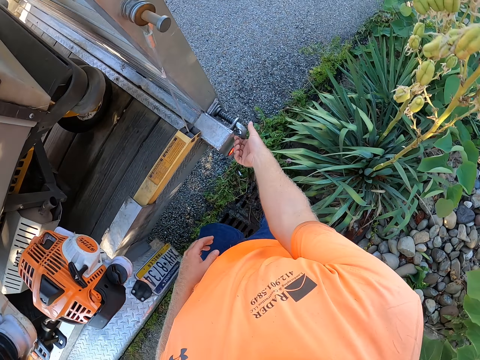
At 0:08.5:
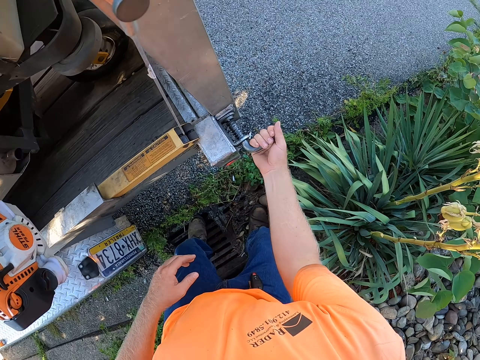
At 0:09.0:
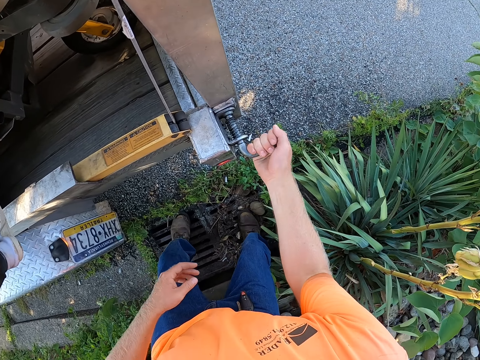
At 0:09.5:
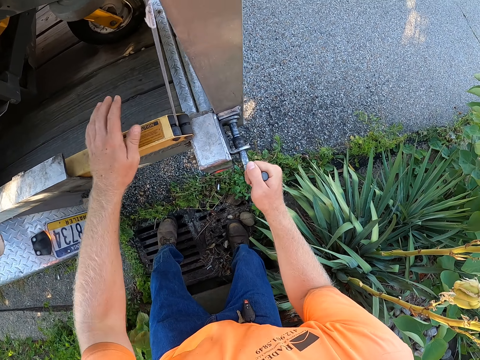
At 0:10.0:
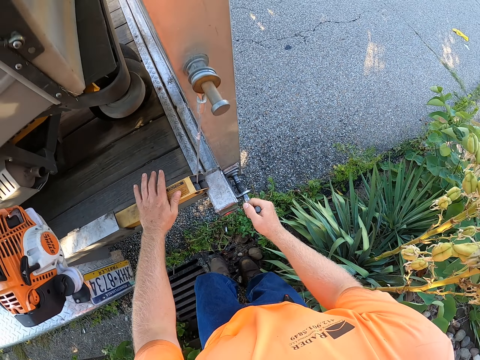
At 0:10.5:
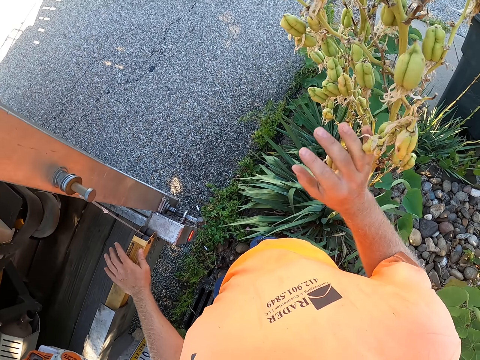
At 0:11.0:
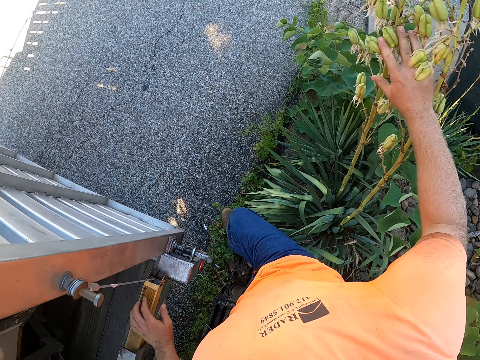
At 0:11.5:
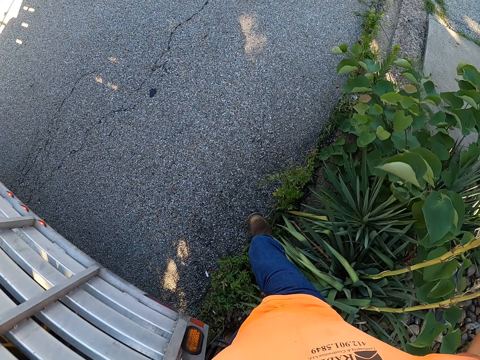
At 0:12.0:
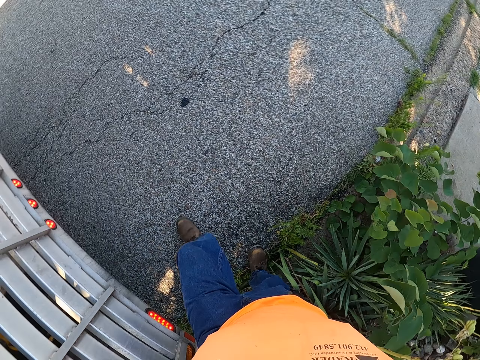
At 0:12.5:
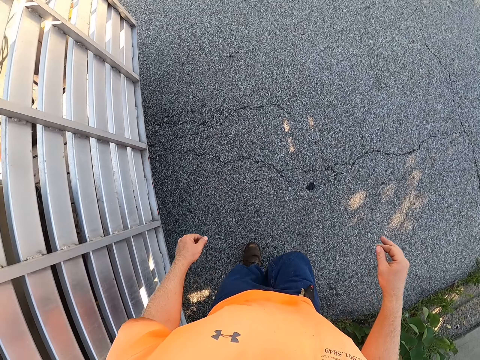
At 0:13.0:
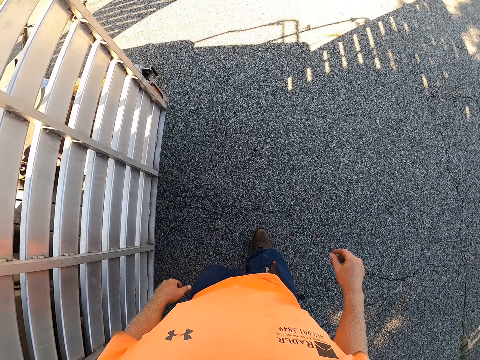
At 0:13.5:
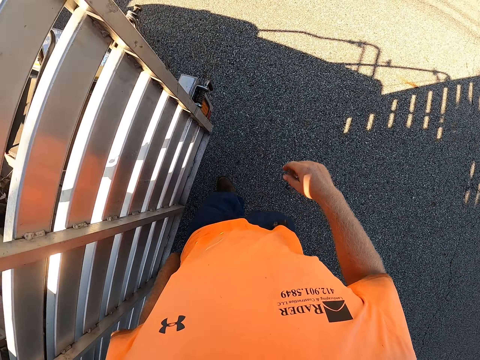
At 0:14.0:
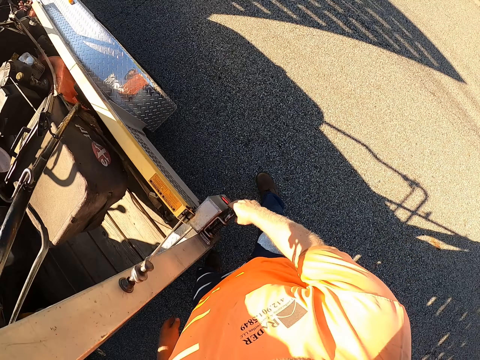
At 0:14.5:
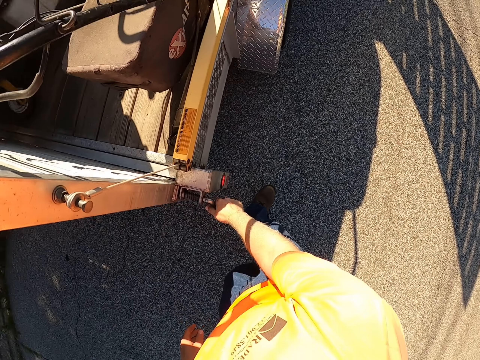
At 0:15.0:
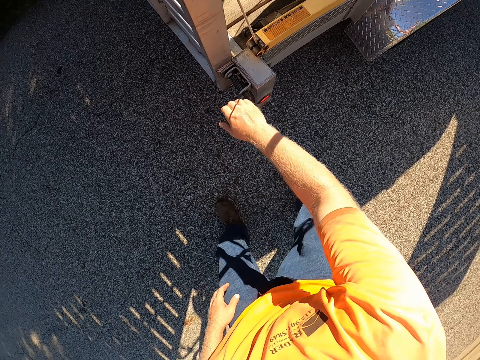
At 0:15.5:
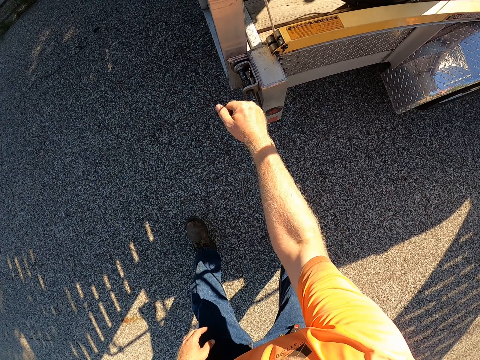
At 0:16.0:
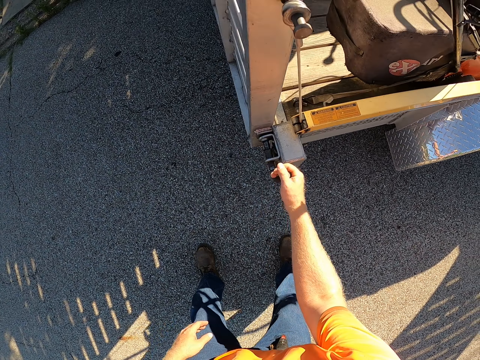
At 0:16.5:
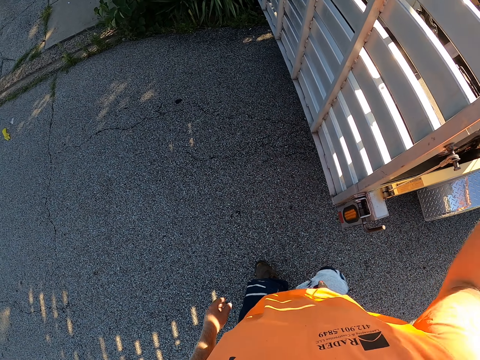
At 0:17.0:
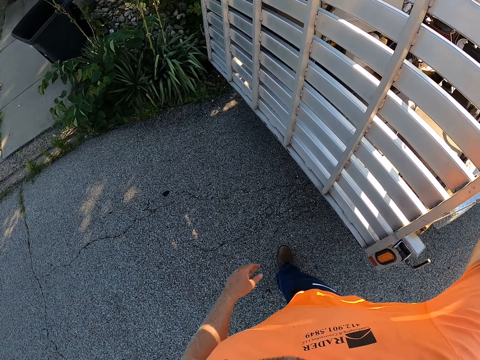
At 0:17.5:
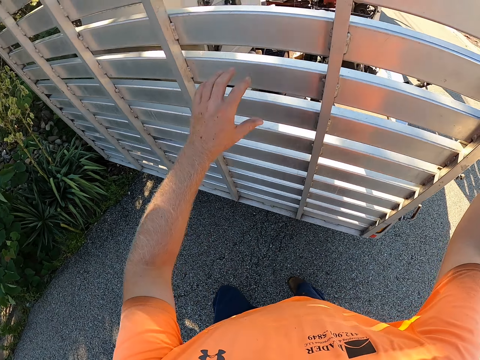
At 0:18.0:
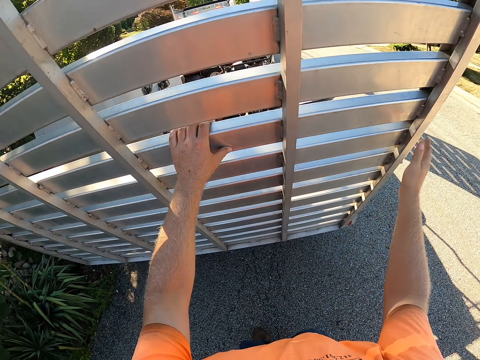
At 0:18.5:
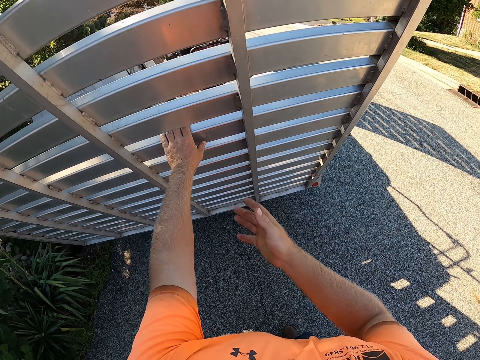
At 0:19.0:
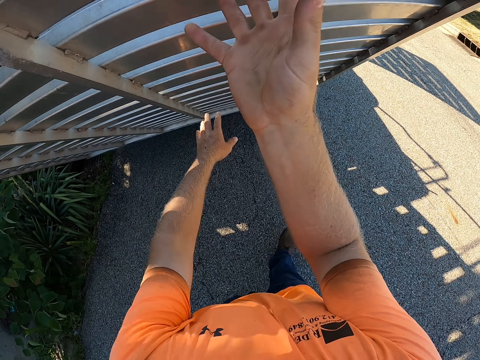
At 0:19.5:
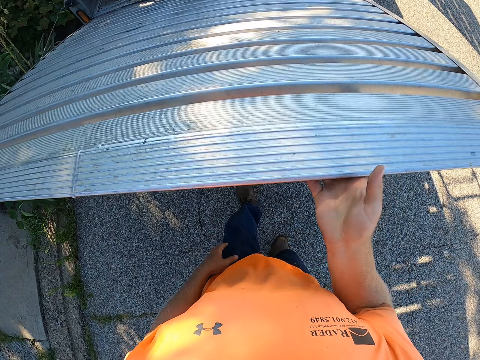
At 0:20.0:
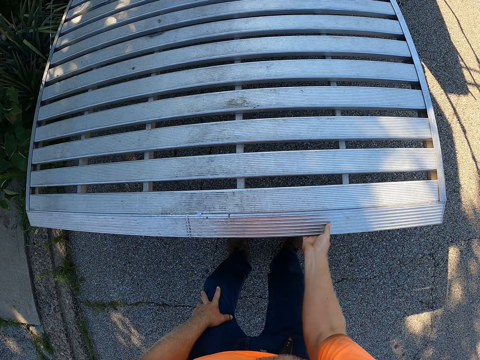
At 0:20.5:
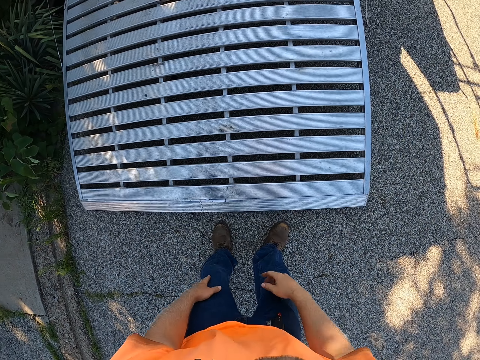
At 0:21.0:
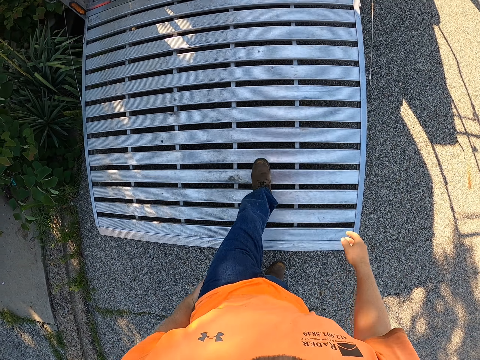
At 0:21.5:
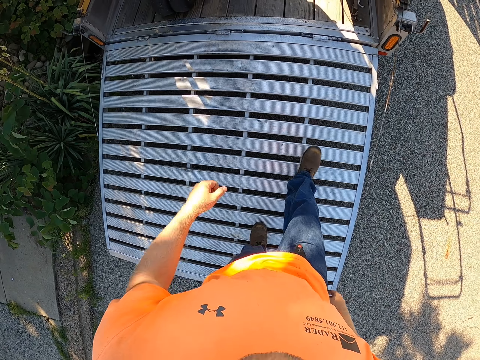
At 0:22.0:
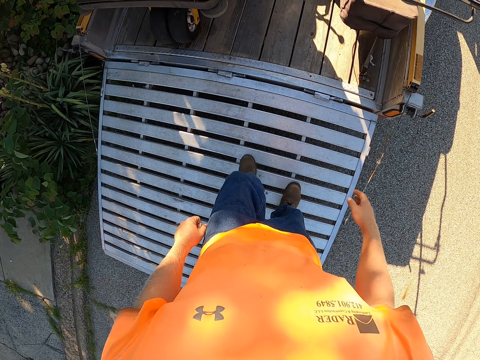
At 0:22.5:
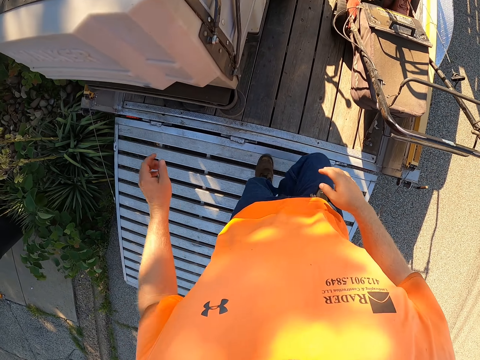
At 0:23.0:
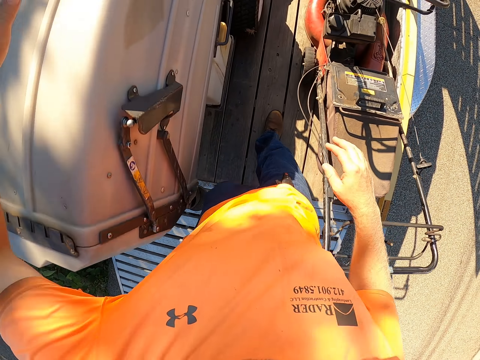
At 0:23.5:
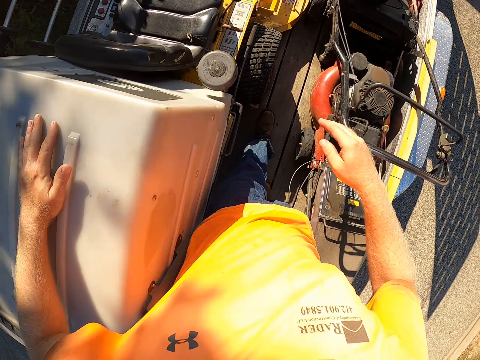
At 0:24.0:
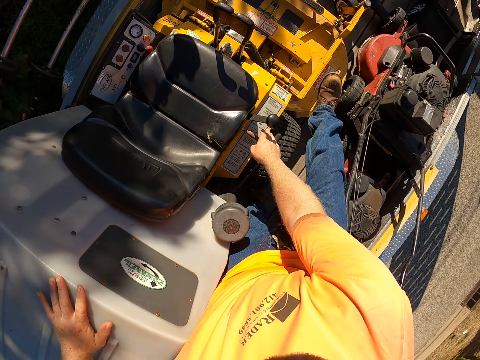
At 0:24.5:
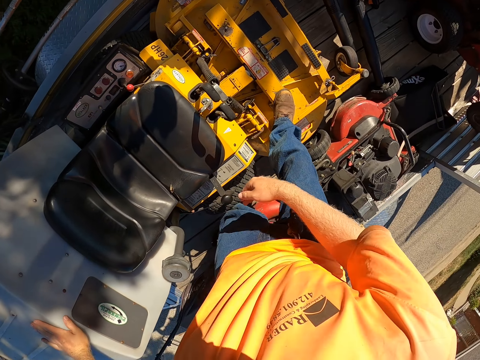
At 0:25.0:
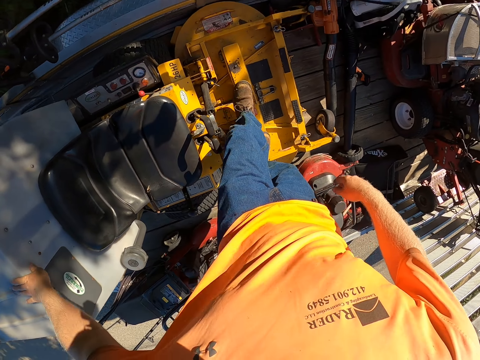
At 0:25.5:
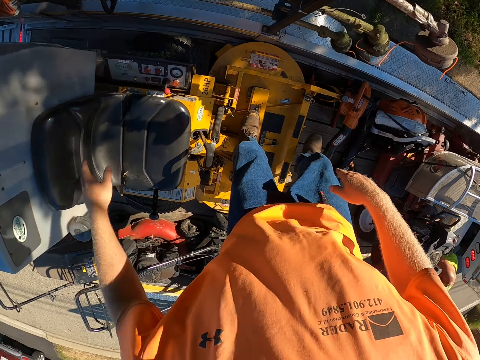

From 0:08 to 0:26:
The camera wearer touches the vehicle part. He unlocks a bolt on a truck with his right hand. He places his left hand on the truck rear. He adjusts a plant with his right hand. He pushes the plant beside him. He opens the car trunk. He unlocks a bolt on the truck with his right hand. He touches the car trunk. He opens a rear of the truck with his right hand. He lowers the car trunk. He walks into a cargo board of the truck. He places his left hand on the hood of a lawn mower.

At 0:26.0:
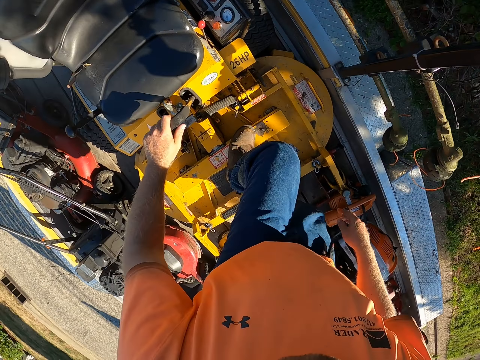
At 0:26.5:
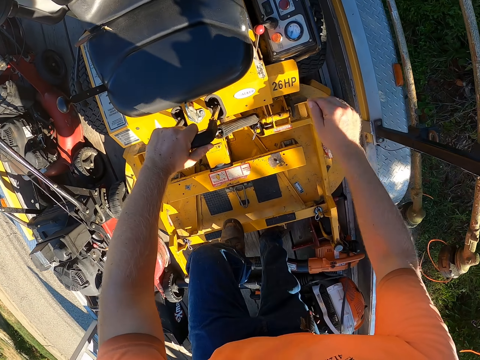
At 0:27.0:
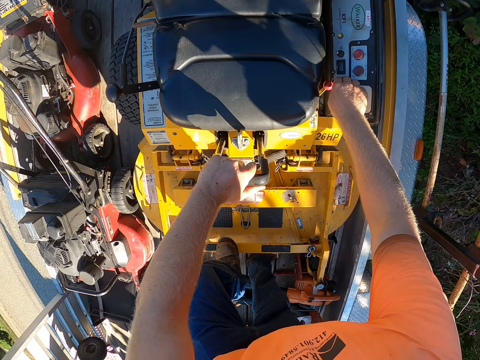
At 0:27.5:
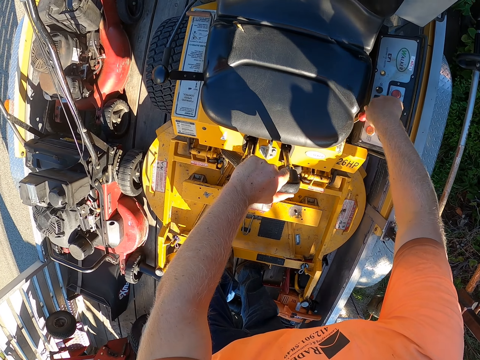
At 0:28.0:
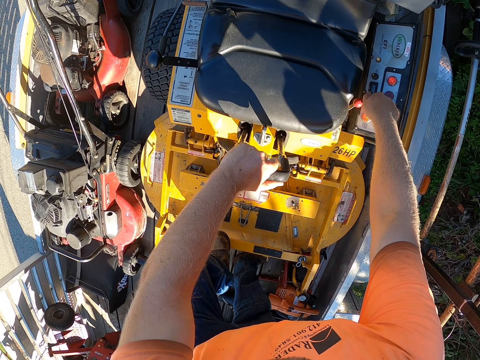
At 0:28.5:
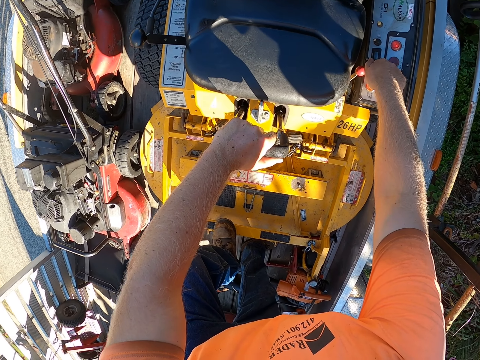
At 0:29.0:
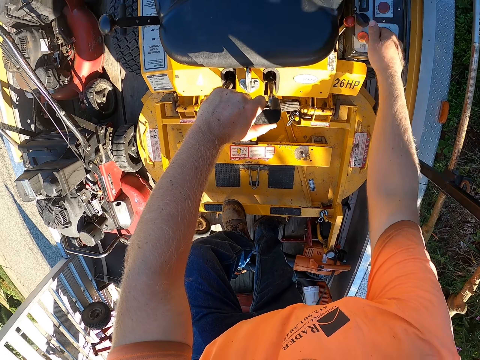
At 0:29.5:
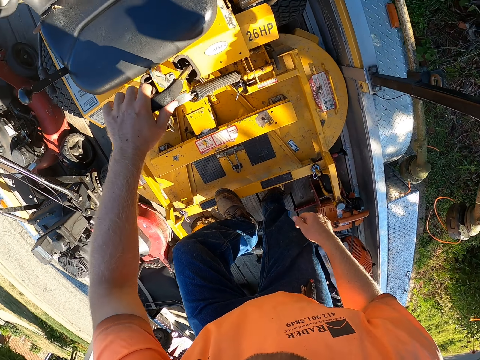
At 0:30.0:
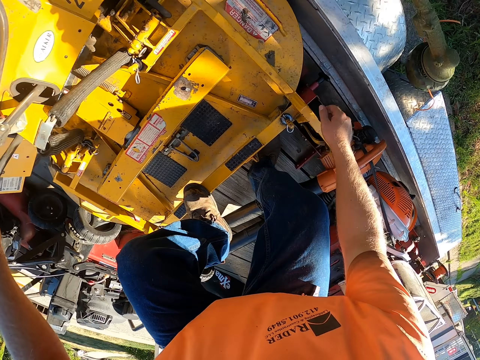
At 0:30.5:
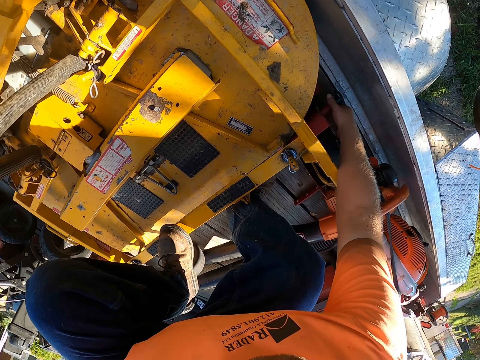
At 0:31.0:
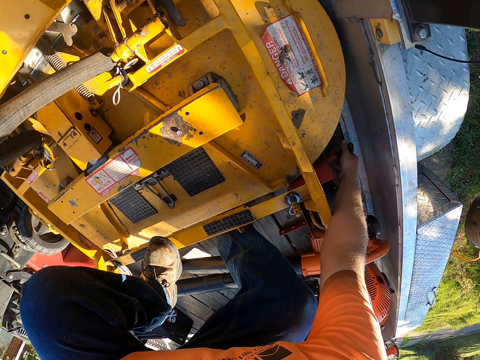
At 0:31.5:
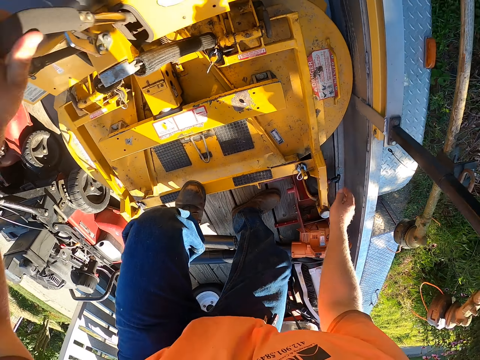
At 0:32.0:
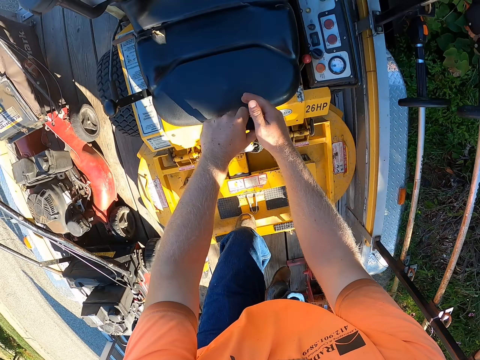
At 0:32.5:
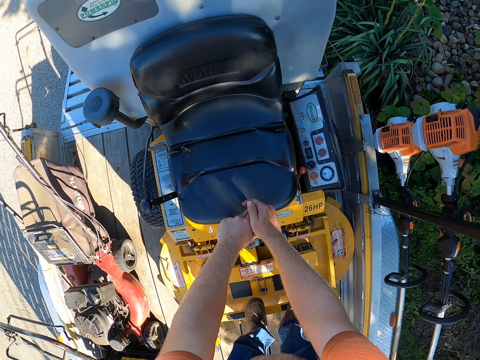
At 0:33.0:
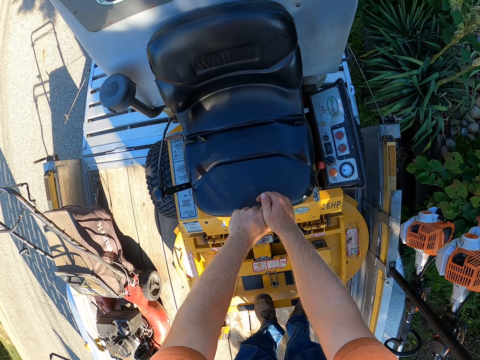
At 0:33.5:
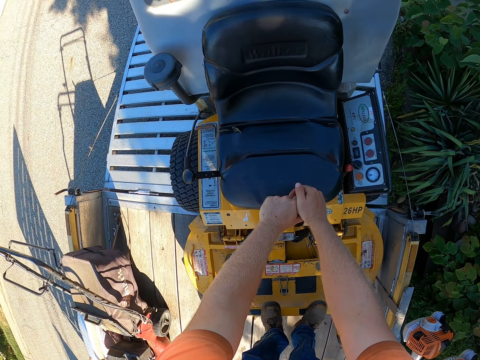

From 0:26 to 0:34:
The camera wearer pulls a deck release lever on the lawn mower with his left hand. He starts the lawn mower. He presses a switch on an engine of the lawn mower with his right hand. He pulls a knob on the lawn mower with his right hand. He moves the lawn mower out of the cargo board with both hands on the deck release lever.
